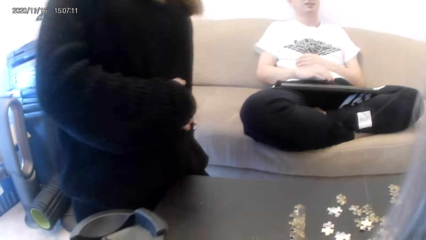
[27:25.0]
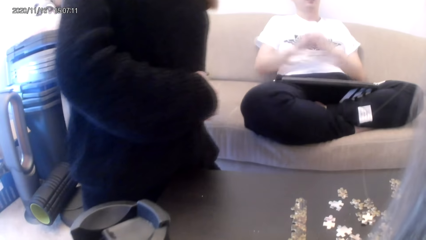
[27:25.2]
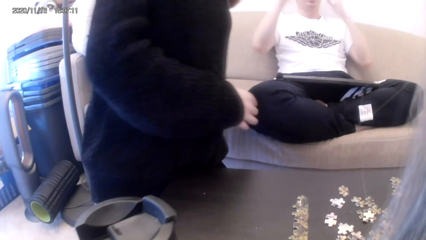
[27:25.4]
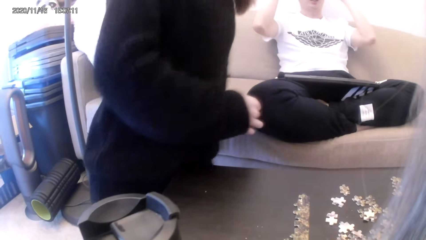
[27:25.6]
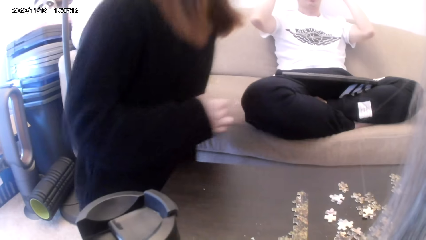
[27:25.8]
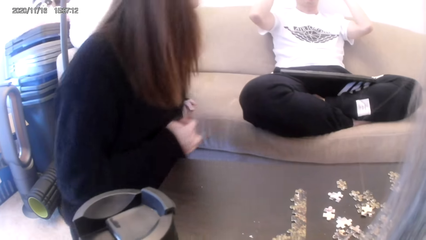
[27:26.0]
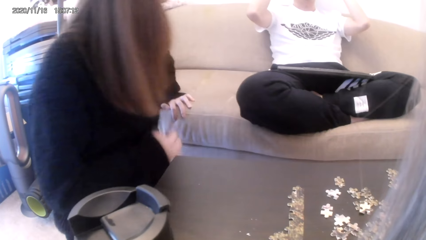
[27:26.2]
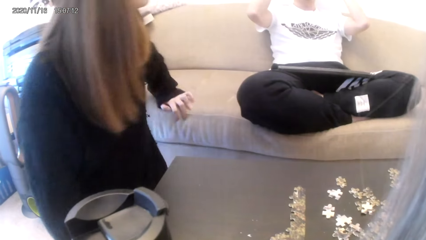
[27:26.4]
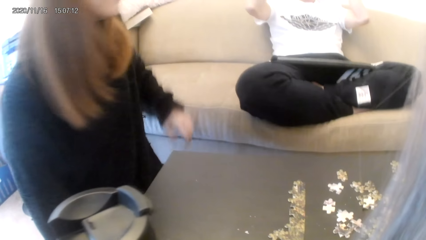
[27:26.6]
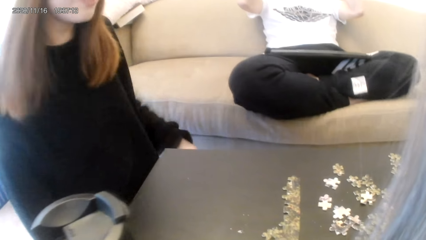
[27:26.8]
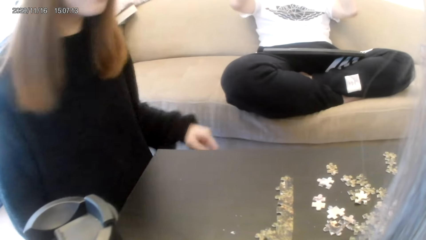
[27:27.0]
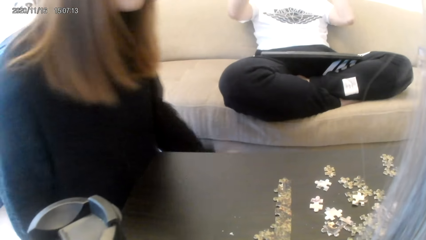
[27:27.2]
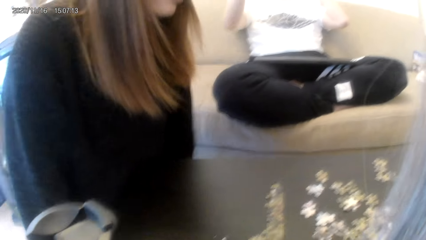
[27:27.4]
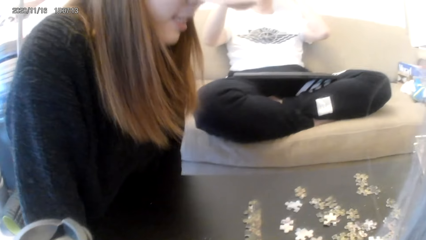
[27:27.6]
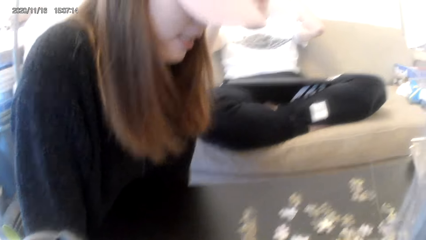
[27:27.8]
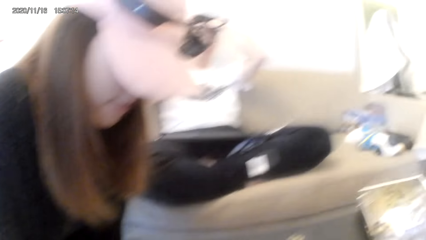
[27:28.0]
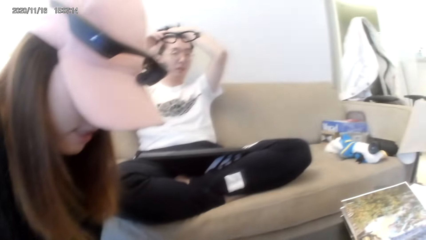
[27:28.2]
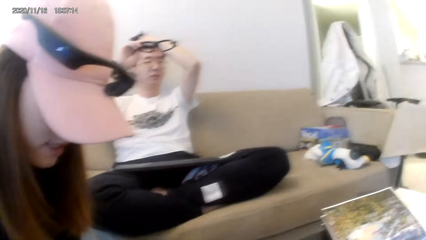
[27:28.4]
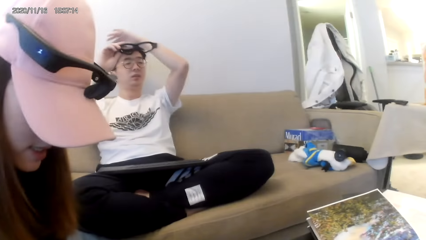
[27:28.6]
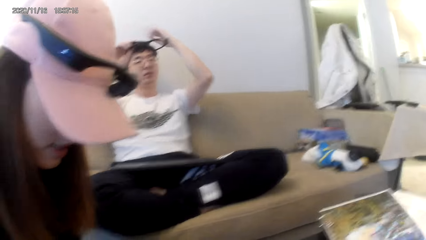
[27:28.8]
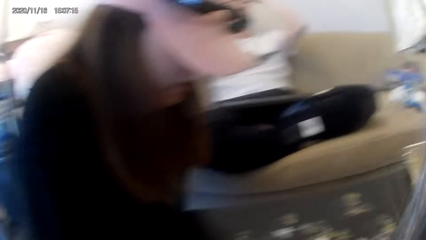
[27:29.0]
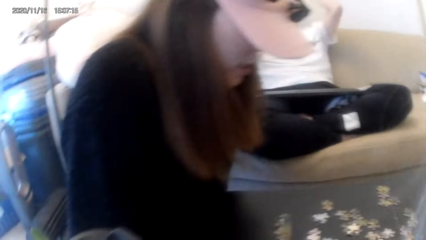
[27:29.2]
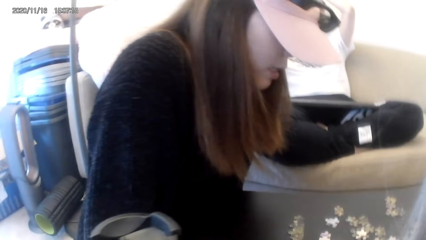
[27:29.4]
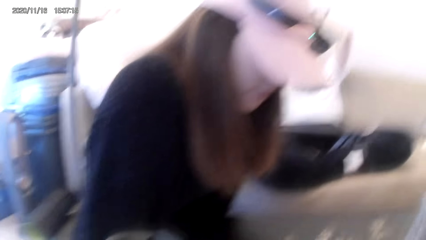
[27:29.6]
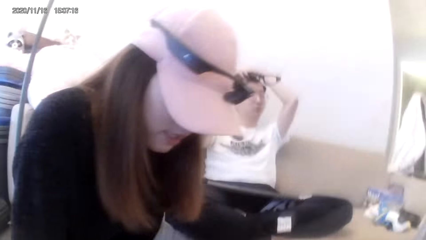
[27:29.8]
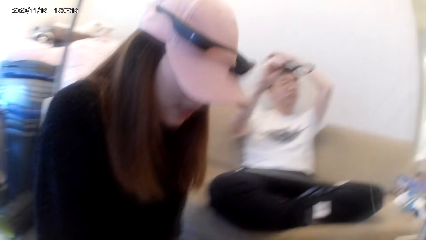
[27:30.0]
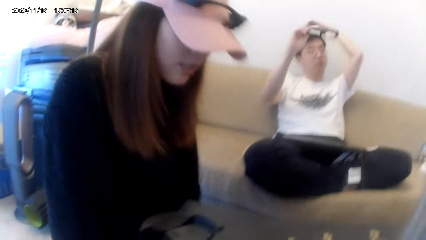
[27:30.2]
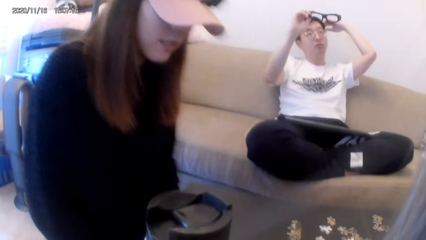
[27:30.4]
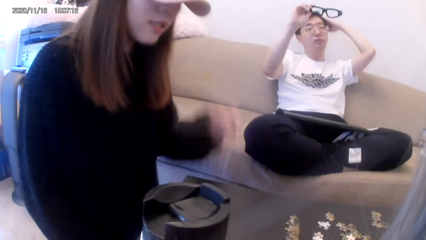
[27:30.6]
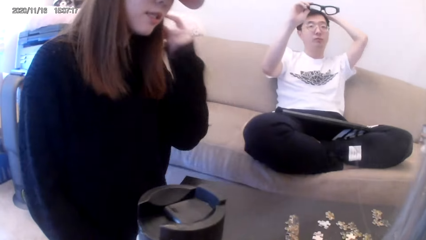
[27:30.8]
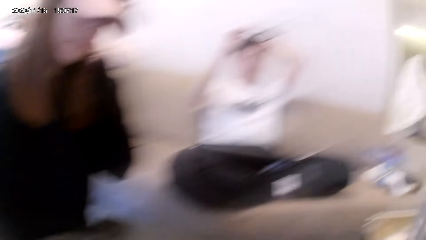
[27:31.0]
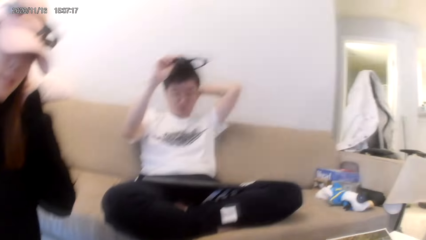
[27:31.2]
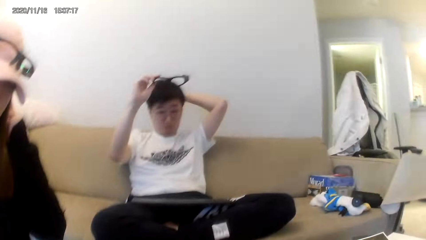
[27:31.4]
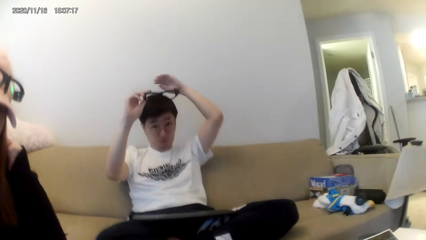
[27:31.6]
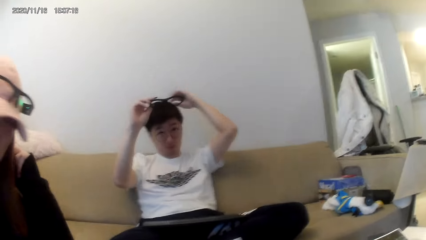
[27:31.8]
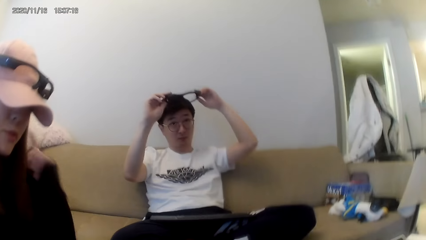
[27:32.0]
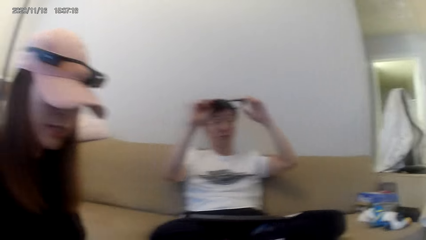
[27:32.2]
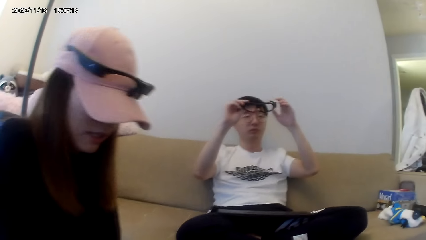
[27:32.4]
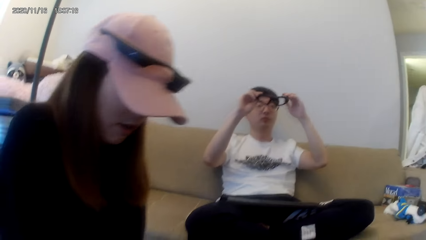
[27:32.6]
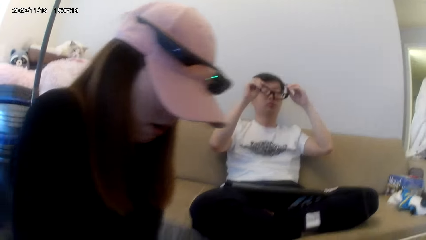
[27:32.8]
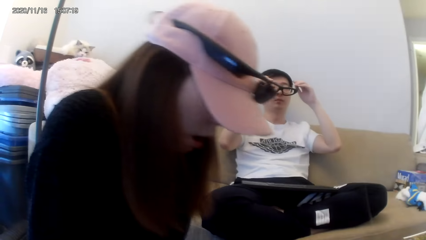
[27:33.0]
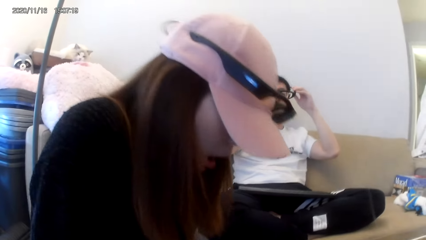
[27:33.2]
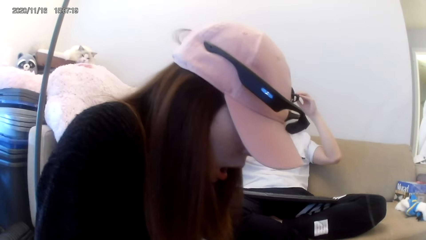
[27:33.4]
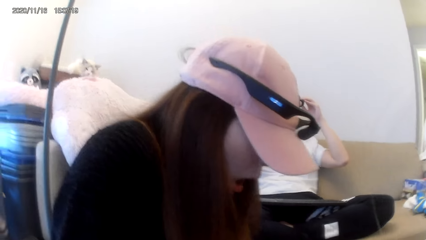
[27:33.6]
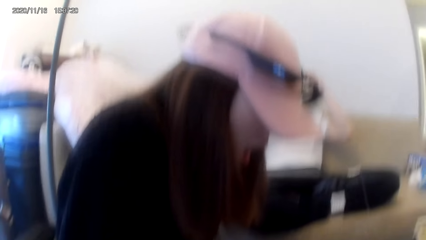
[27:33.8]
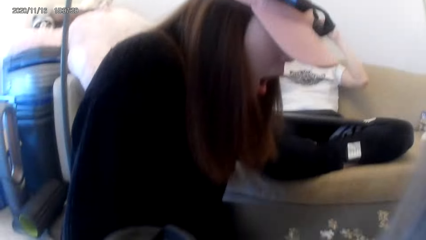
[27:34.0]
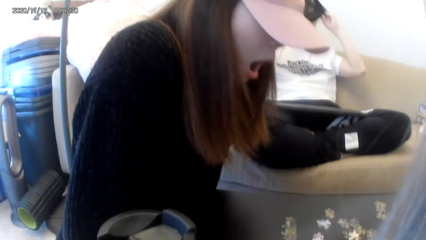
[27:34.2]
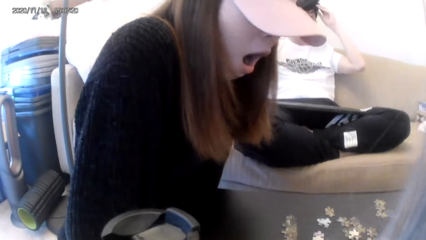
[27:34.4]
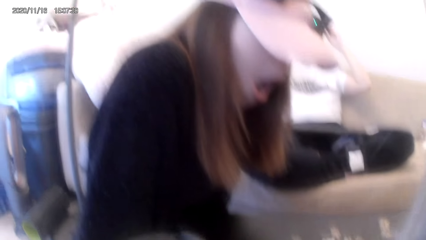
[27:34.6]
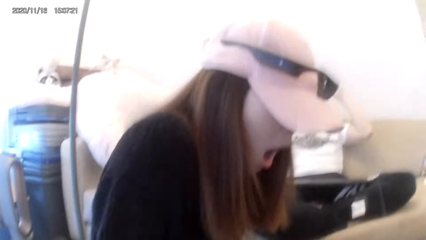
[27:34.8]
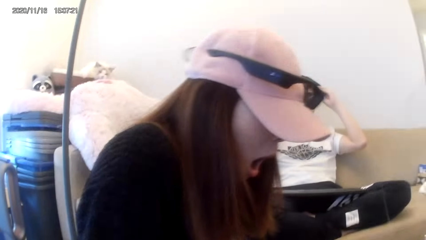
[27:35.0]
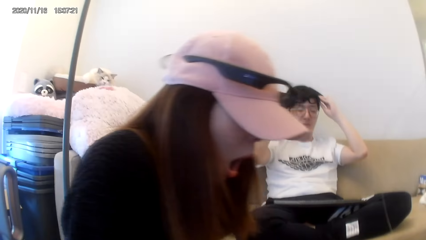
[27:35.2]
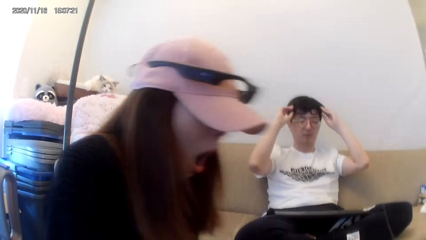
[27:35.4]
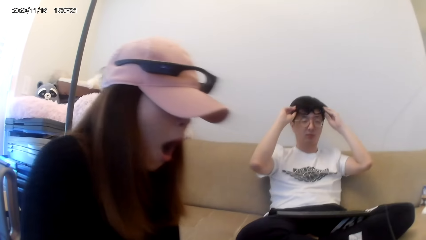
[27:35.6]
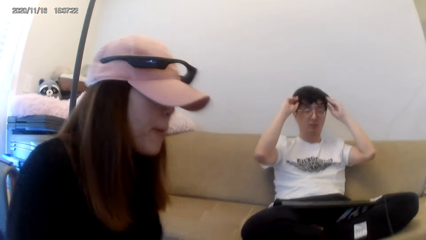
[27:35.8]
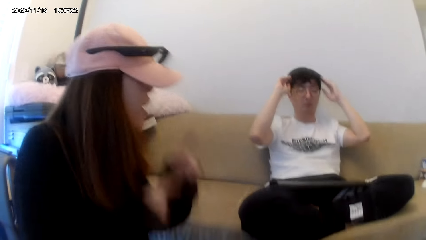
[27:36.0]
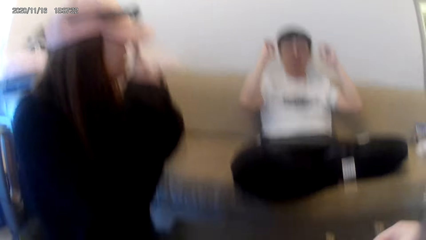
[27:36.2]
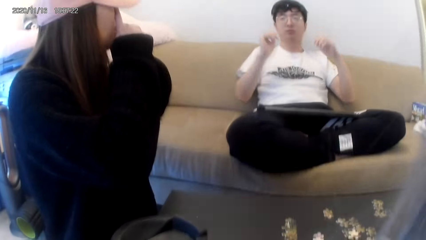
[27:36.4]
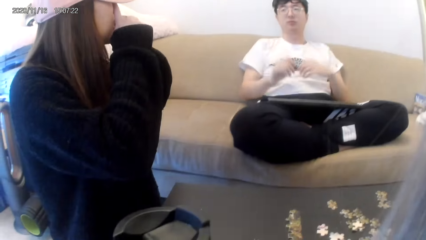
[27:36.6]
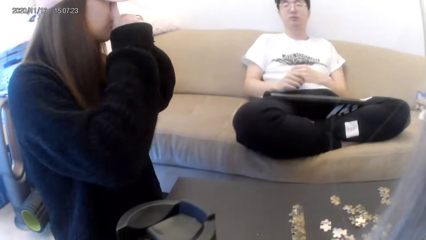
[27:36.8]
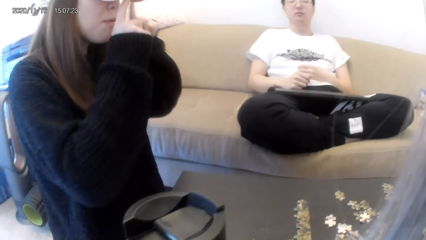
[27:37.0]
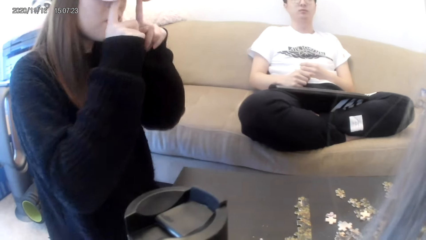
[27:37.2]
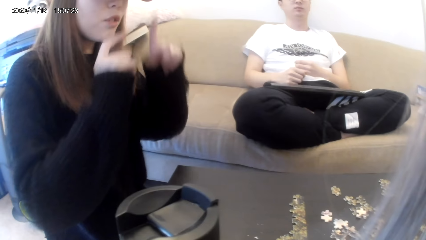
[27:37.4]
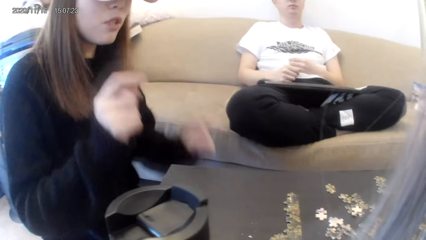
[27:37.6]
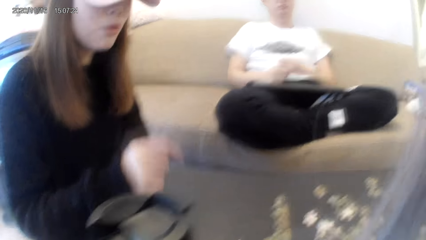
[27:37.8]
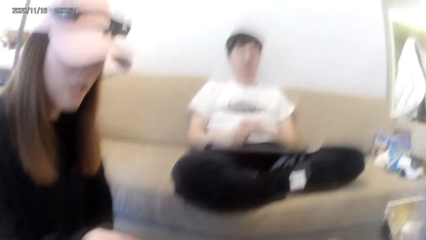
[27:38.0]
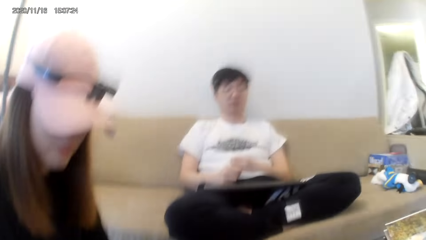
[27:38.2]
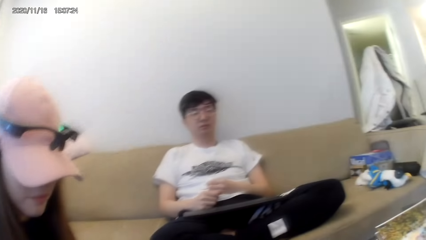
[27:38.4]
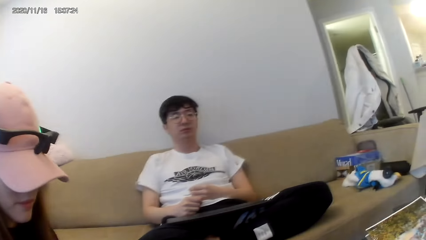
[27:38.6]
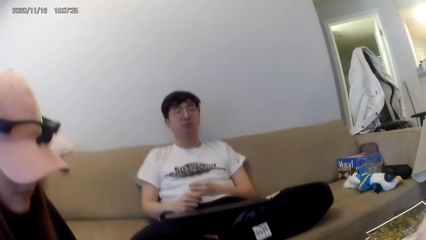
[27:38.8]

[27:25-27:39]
A man puts some shades on his hair.

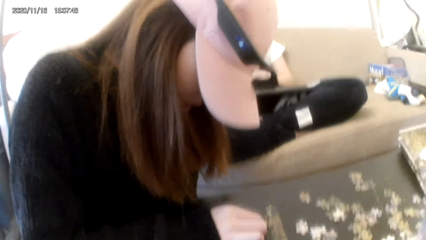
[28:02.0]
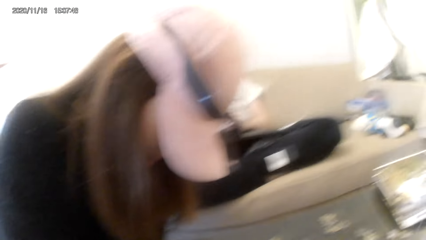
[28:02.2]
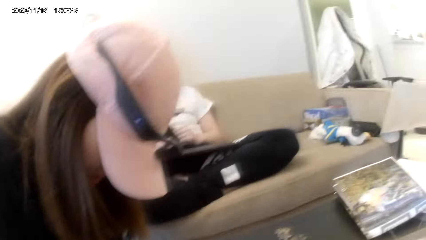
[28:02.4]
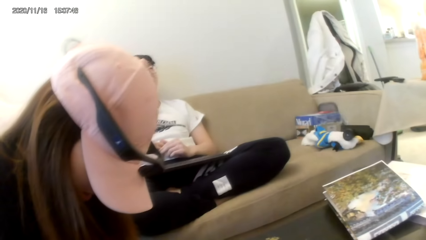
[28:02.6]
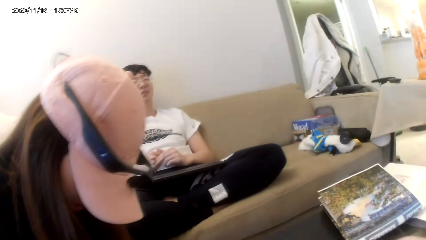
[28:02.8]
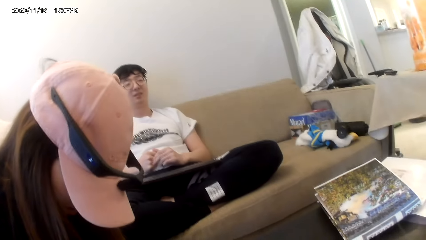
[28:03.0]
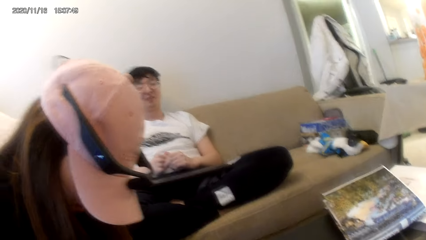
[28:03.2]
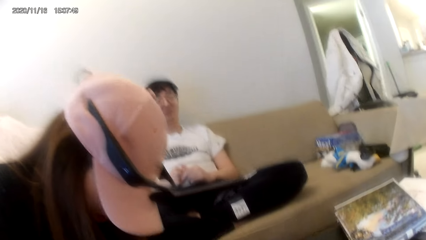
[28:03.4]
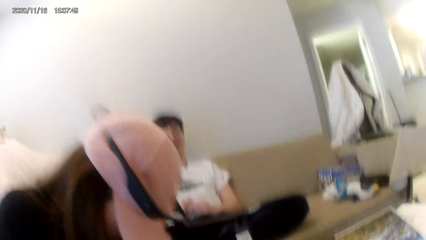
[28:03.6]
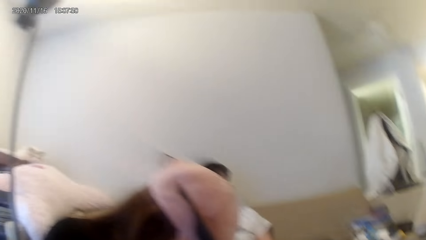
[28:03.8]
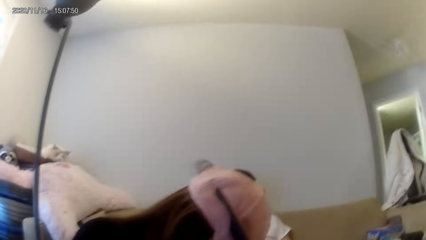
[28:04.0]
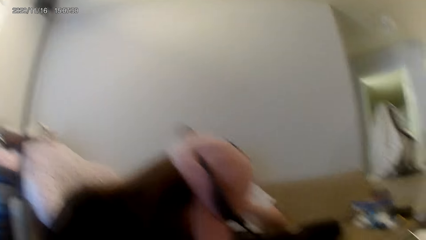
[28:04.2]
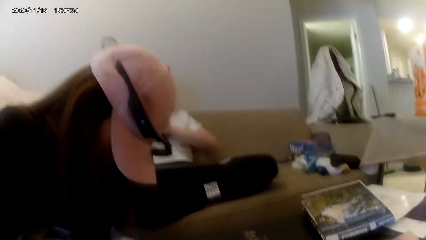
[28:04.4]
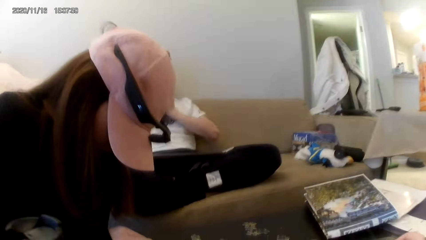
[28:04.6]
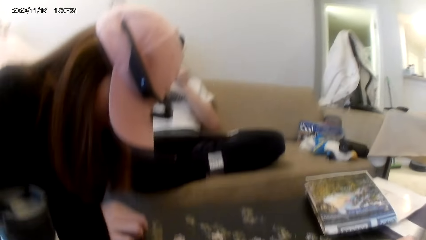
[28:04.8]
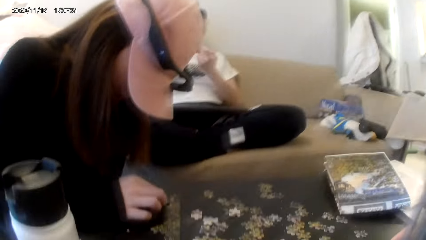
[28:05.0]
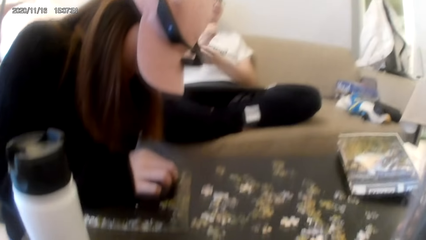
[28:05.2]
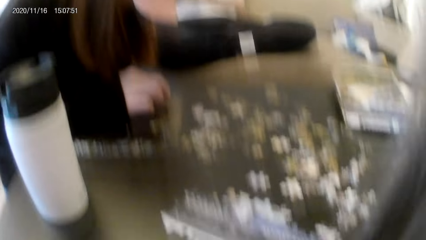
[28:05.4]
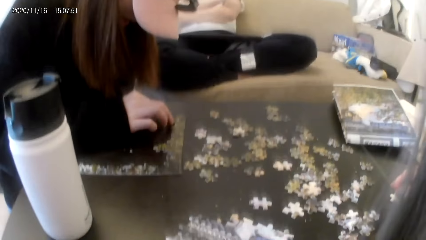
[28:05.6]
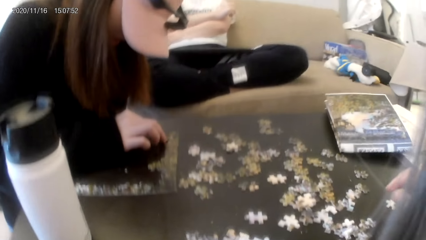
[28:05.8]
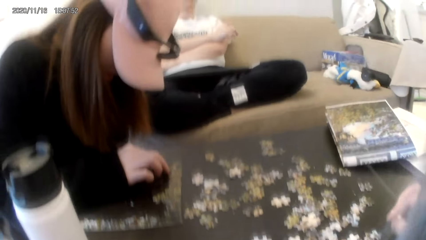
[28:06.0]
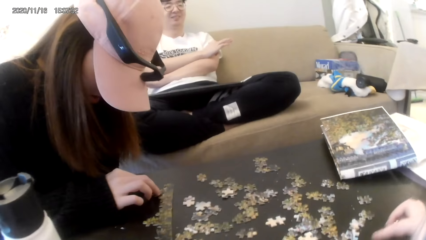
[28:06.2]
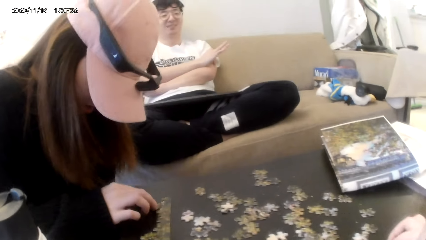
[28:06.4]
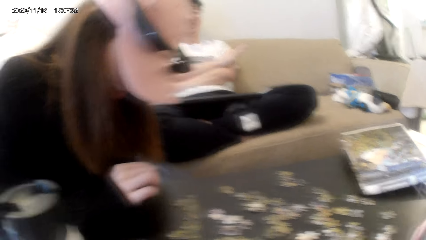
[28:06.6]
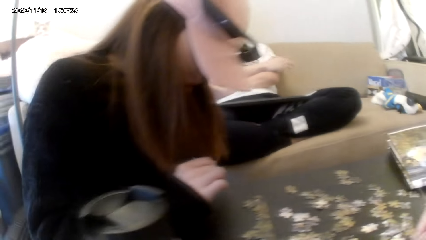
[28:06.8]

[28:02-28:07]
A woman fixes the puzzle pieces.
